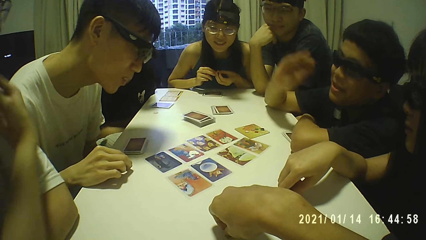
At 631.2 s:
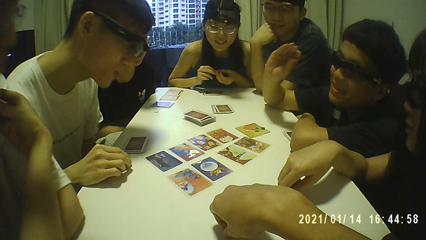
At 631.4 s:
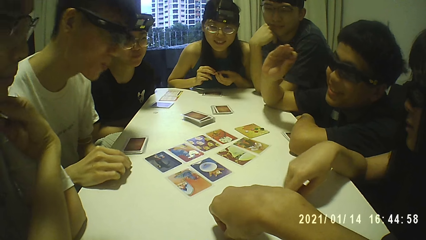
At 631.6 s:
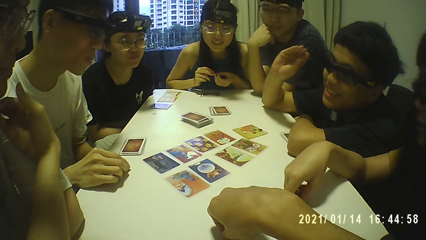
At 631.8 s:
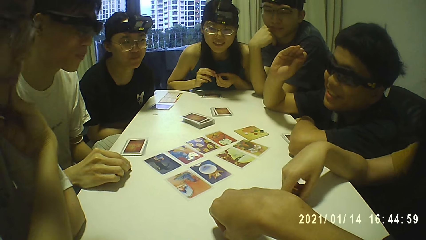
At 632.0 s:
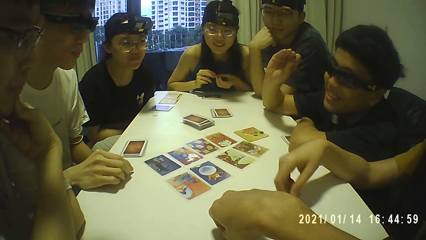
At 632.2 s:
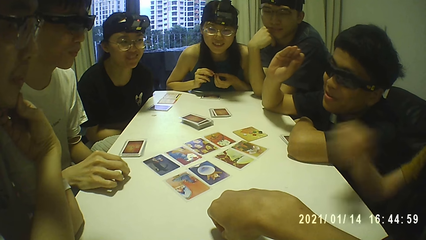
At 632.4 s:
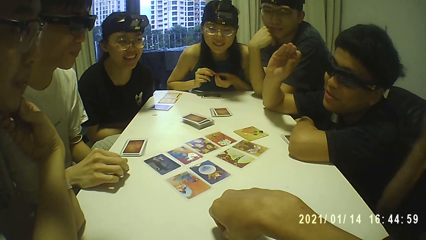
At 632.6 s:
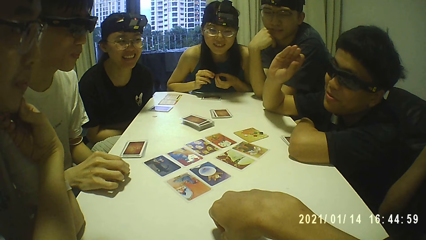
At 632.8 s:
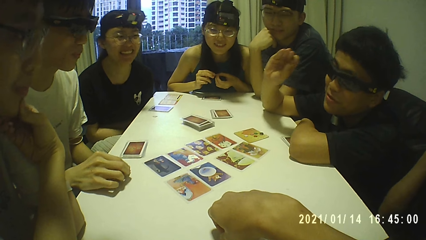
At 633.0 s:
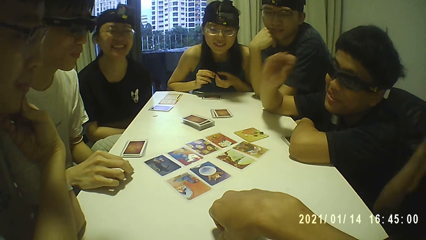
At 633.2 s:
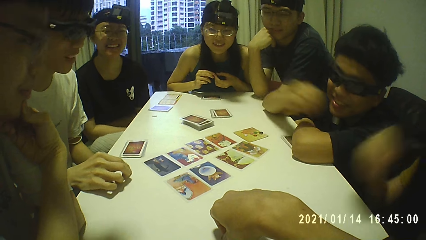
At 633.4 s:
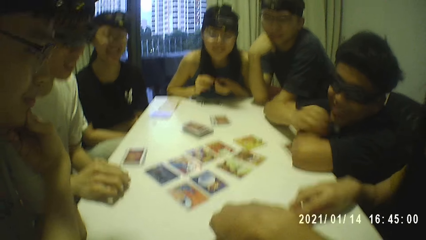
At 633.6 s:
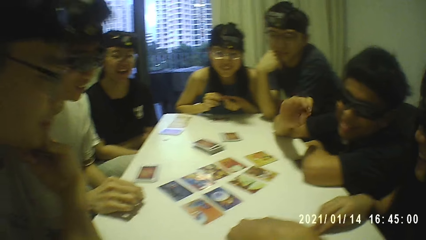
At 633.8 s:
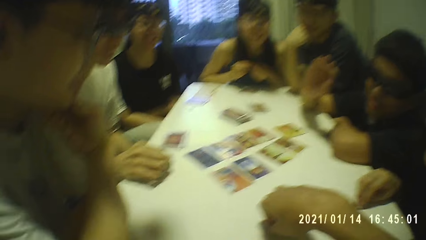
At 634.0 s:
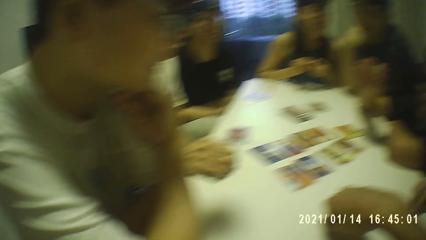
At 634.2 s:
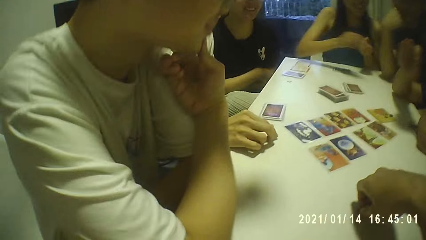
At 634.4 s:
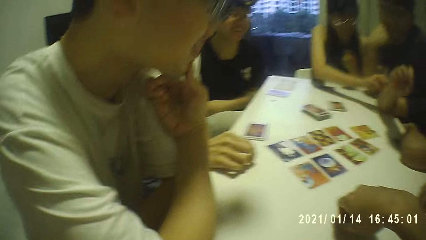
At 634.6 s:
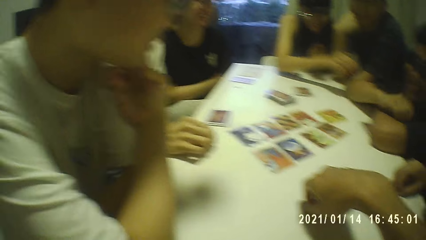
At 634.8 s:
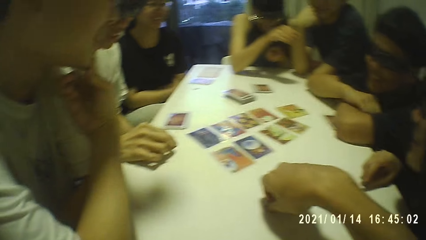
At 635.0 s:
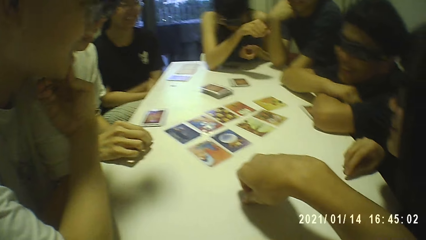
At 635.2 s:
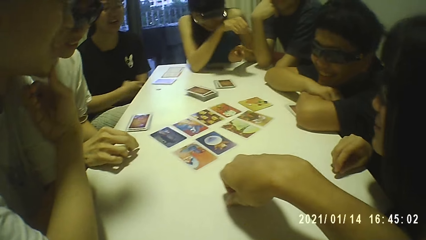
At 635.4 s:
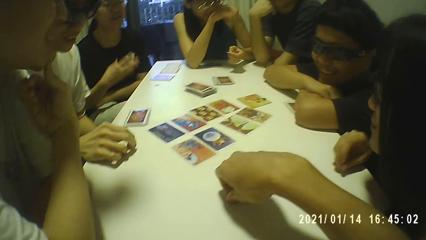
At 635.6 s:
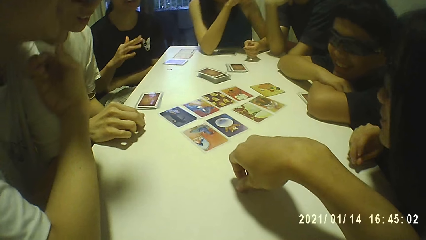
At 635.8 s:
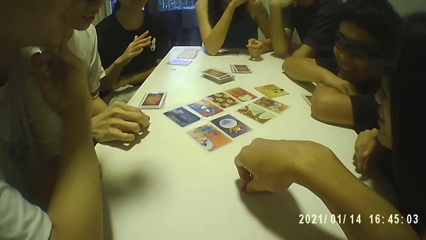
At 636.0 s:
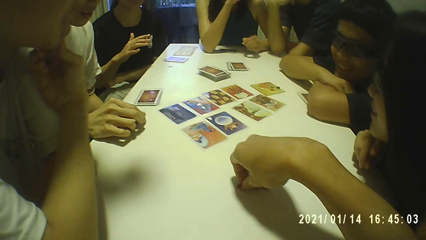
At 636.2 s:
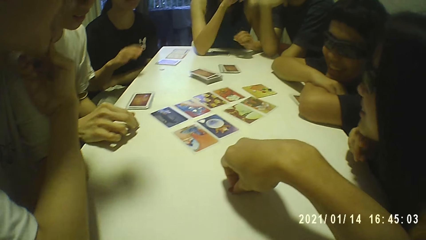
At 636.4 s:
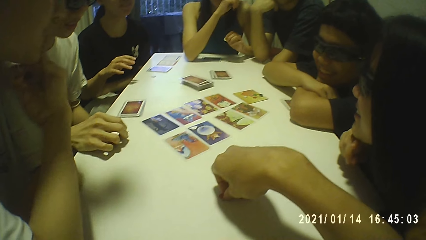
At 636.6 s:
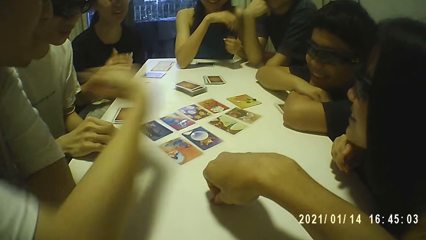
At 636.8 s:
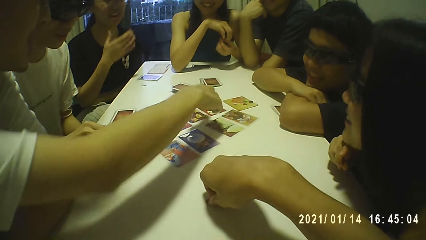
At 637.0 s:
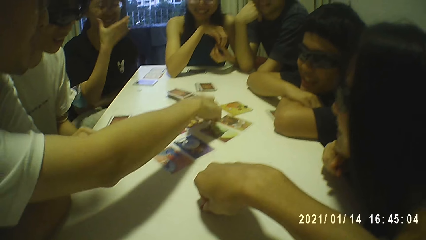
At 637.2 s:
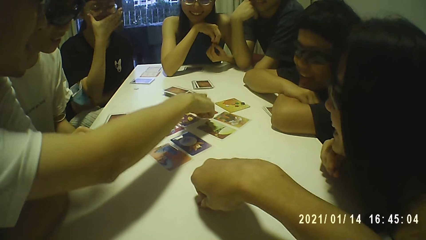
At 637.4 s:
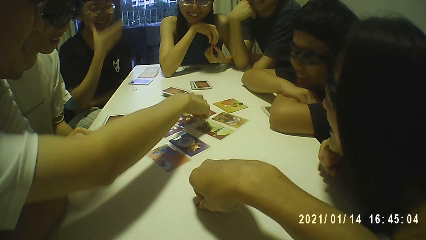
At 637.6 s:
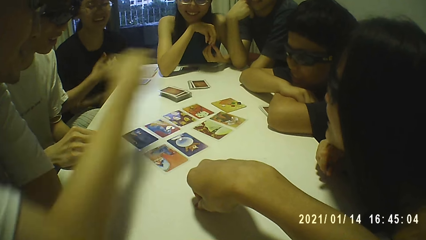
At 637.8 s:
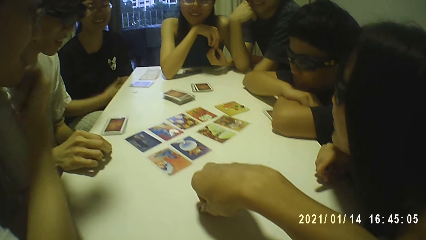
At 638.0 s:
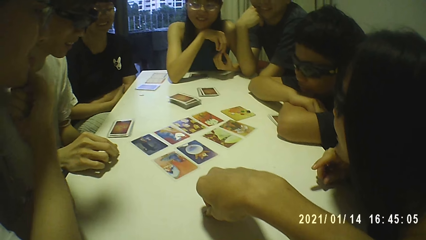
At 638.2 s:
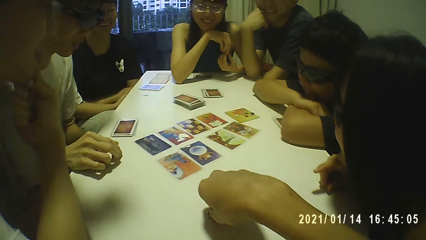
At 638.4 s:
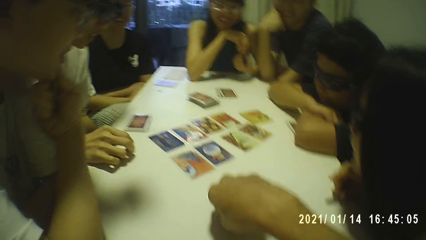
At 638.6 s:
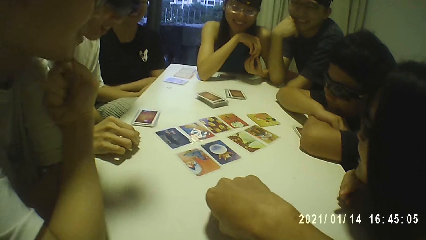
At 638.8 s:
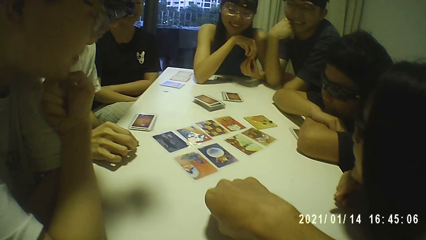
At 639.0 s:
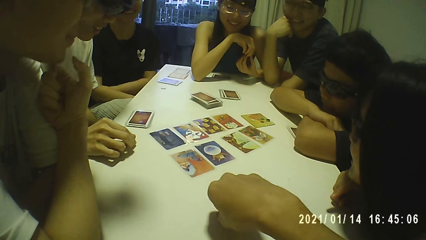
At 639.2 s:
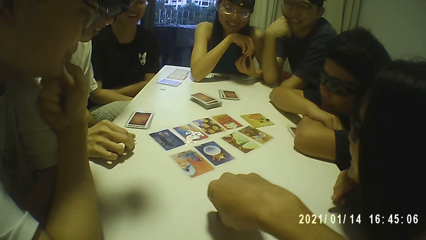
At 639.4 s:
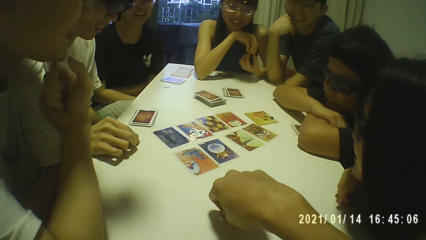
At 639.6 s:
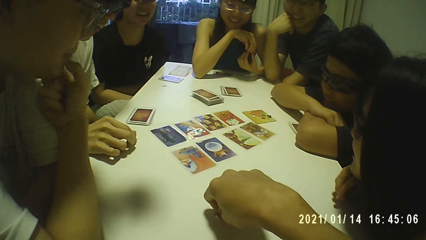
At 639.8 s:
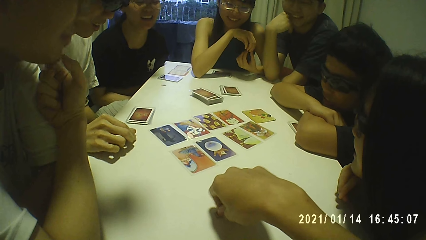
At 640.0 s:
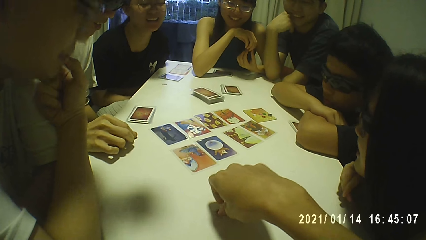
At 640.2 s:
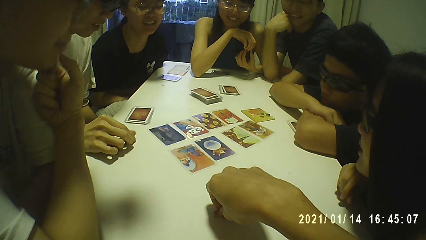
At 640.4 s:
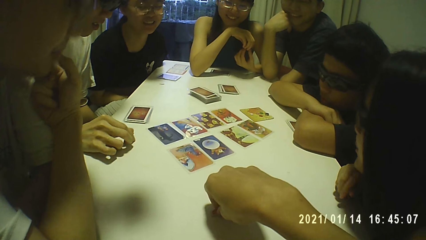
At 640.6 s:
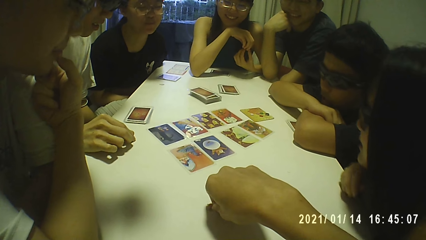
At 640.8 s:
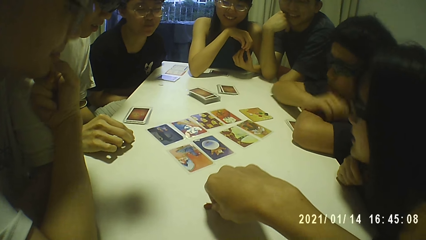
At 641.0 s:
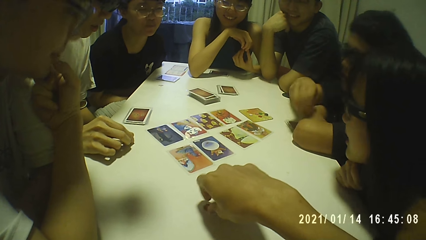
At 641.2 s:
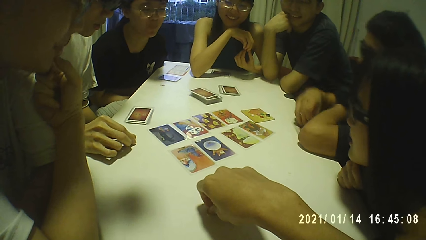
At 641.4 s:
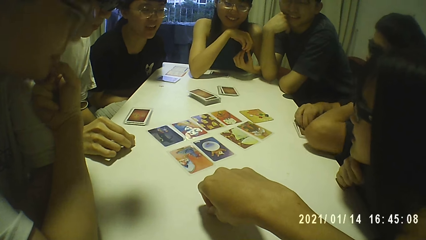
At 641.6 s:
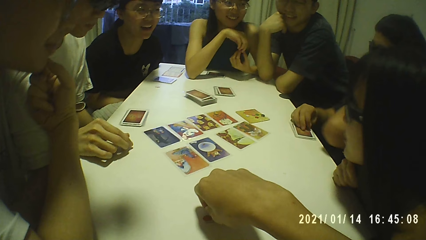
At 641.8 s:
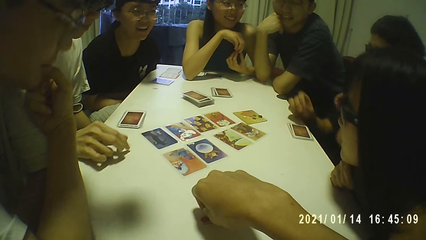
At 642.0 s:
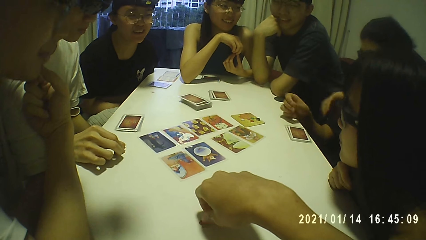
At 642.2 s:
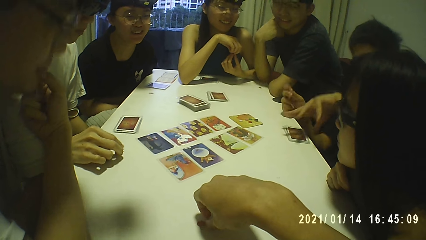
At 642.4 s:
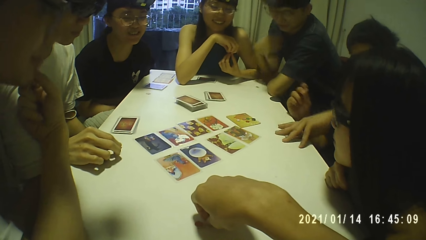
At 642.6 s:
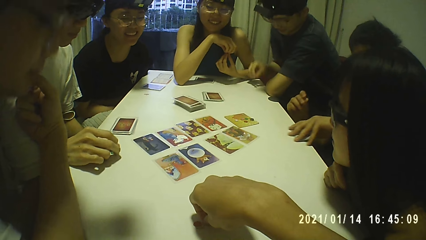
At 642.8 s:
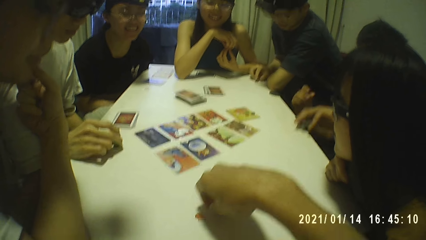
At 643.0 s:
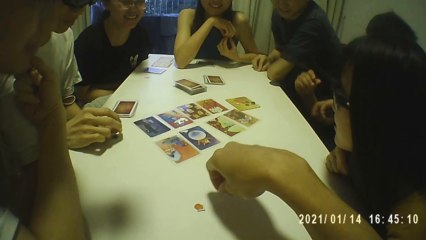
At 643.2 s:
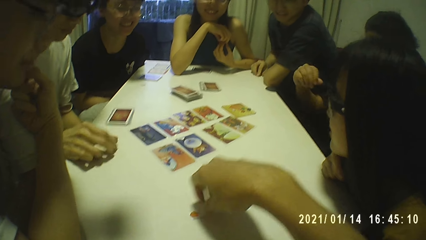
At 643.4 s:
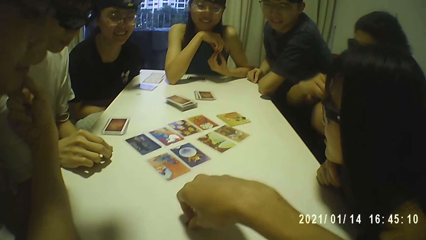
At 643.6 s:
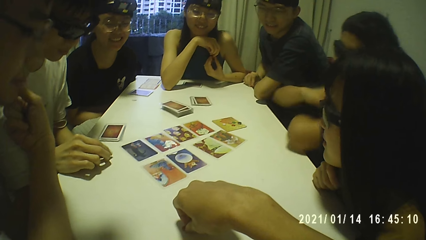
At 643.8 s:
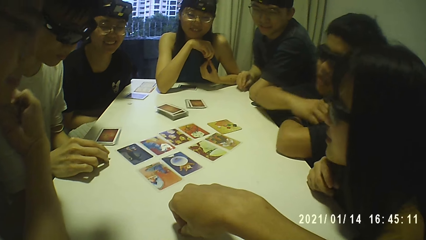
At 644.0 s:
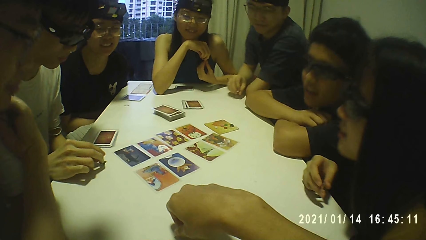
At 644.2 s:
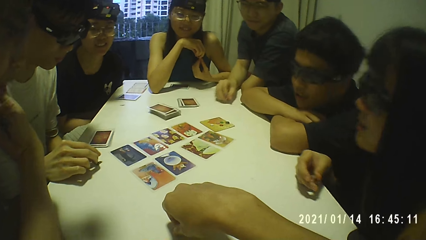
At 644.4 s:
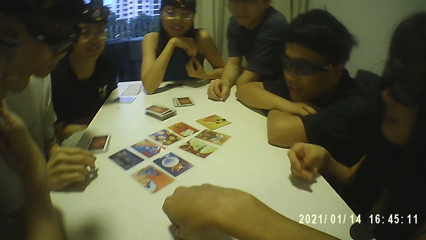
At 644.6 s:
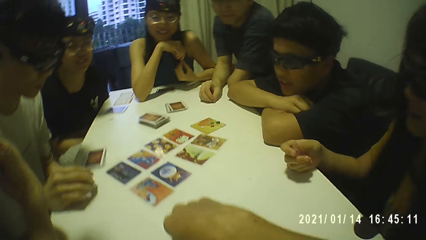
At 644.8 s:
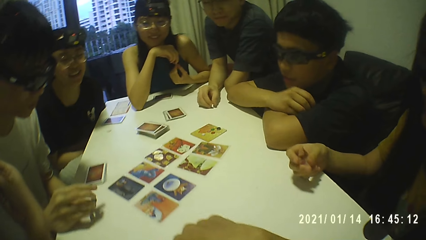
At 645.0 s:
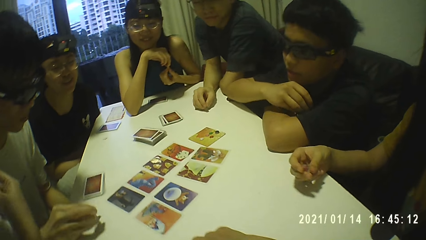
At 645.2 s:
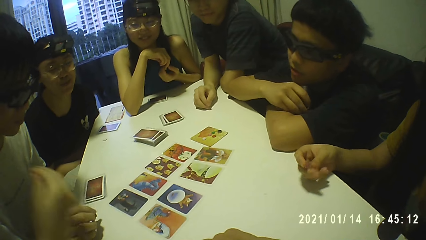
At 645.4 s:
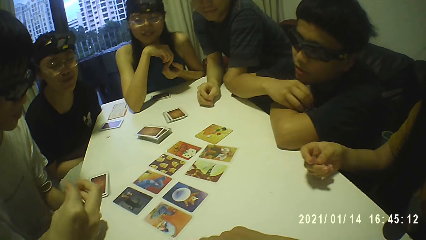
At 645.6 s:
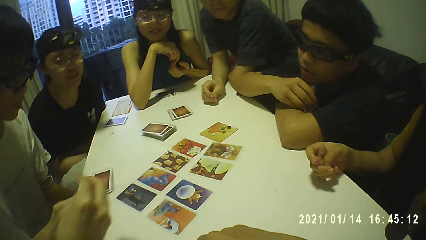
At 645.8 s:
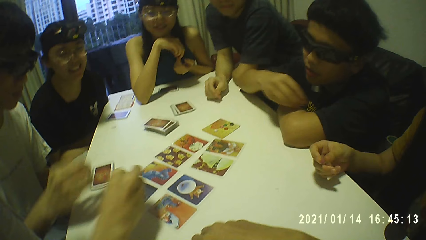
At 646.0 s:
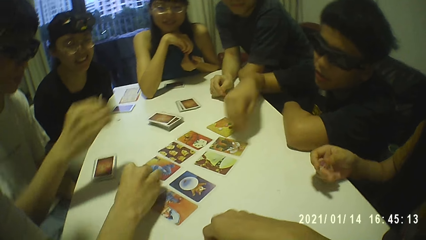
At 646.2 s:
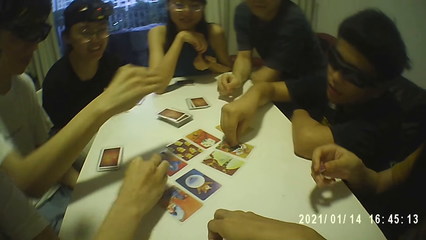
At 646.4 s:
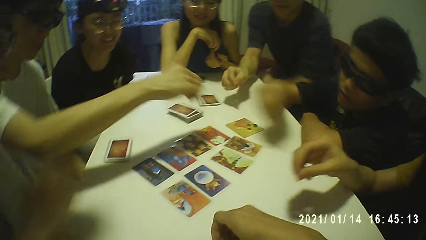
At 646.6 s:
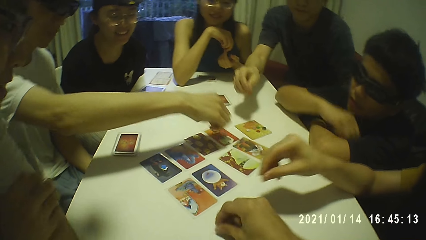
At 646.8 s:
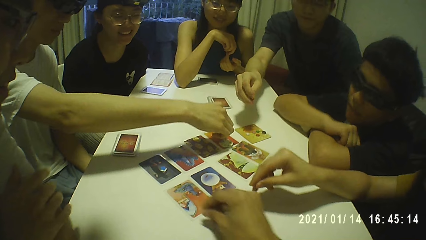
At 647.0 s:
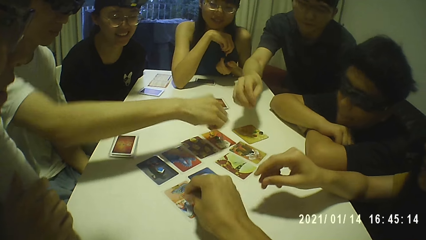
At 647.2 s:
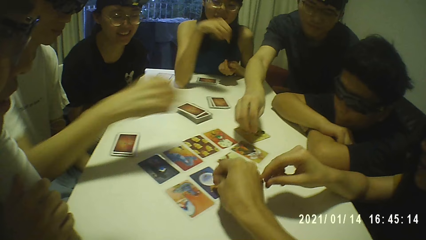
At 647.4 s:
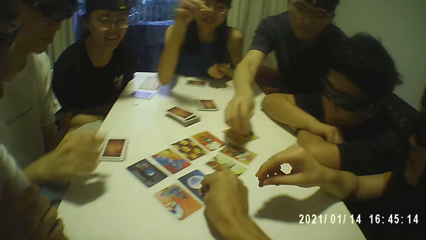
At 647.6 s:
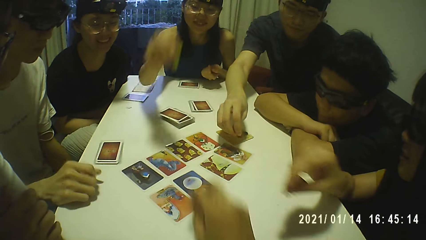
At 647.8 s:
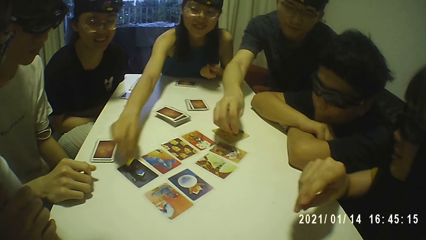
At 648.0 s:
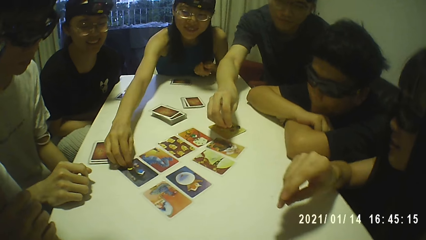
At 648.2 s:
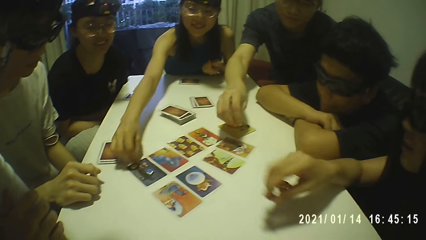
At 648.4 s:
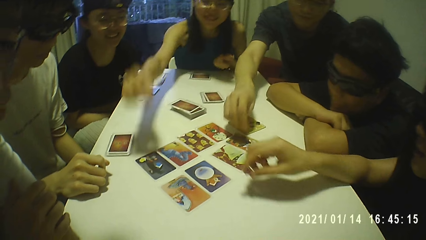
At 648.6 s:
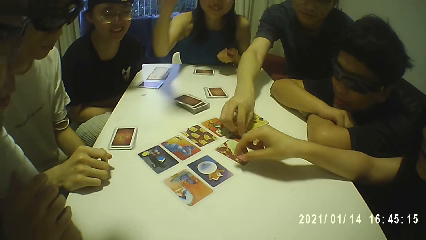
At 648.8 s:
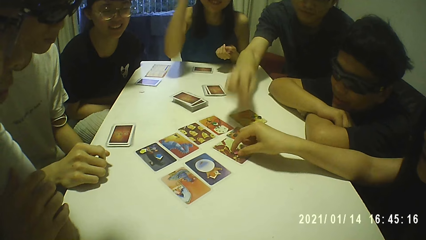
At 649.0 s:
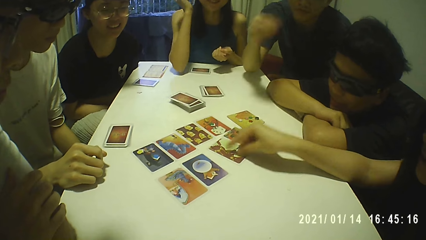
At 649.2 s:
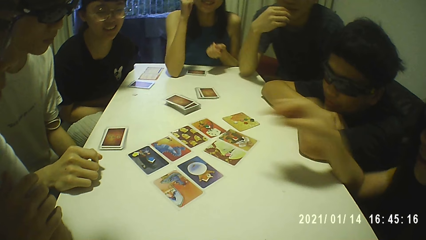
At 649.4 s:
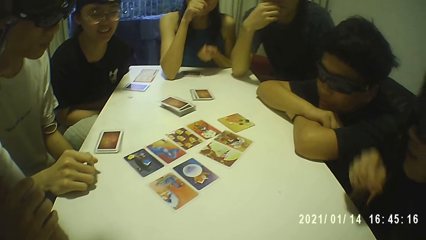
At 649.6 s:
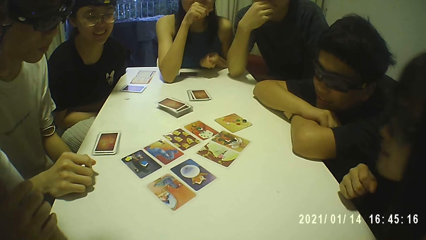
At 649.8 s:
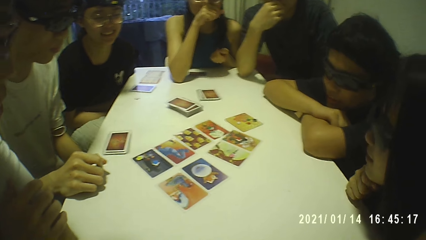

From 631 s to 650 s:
A man touches his chin with his right hand. A woman holds the token with her left hand. The woman touches another man with her right hand. The second man crosses both hands and rests his chin on his right hand. The camera wearer twiddles with the token on the table with his right hand. The first man touches a card on the table with his right hand. The woman holds the token with both hands. The first man touches his face with his right hand. The second man picks the cards from the table with his left hand. A third man picks a token from the table with his right hand. The second man crosses both hands. The woman holds the token with her right hand. A fourth man picks the token from the table with his right hand. The first man places a token on the card on the table with his right hand. The second man places a token on the card on the table with his right hand and crosses both hands. Another woman places the token on the card on the table with her right hand. The second man rests his chin on his right hand. The camera wearer places the token on the card on the table with his right hand. The first woman places the token on the card on the table with her right hand. The third man places the token on the card on the table with his right hand. A third woman touches the token on the card on the table with her right hand. The third man touches his face with his right hand.
